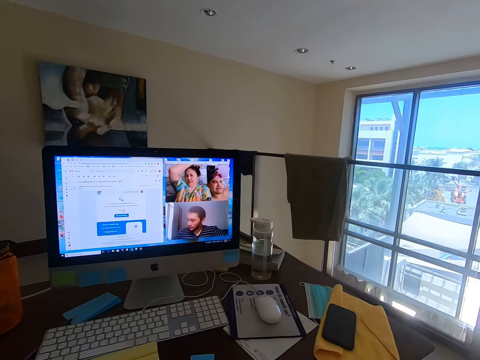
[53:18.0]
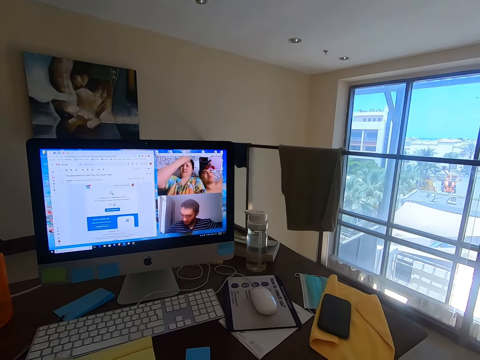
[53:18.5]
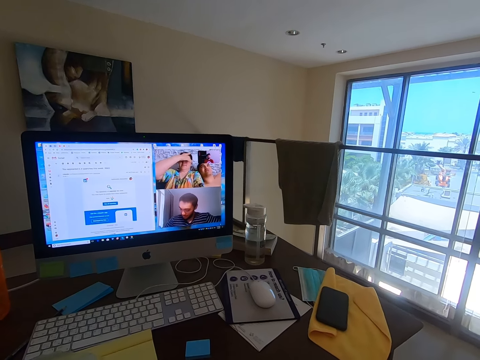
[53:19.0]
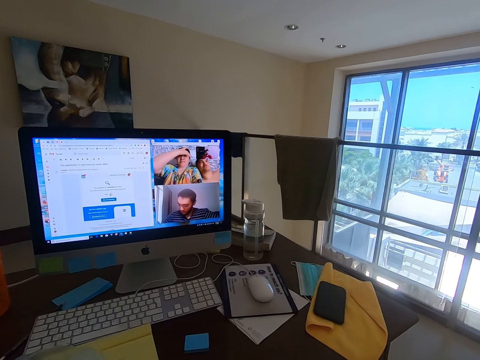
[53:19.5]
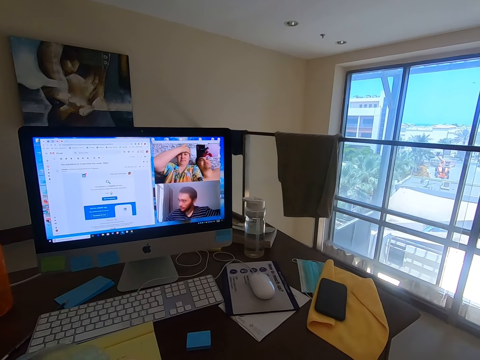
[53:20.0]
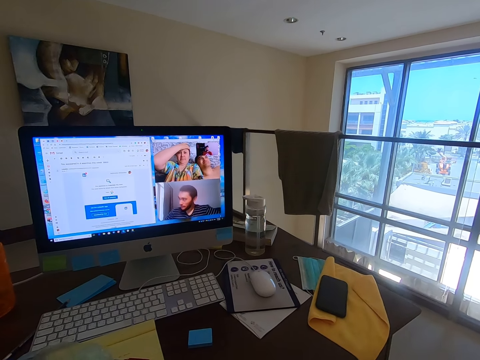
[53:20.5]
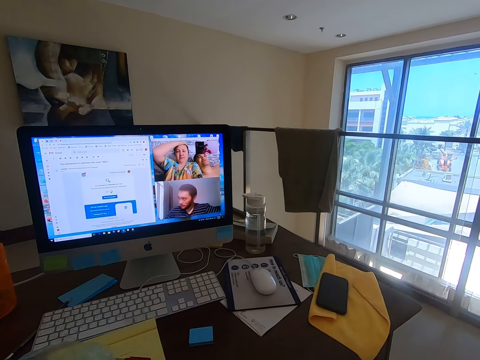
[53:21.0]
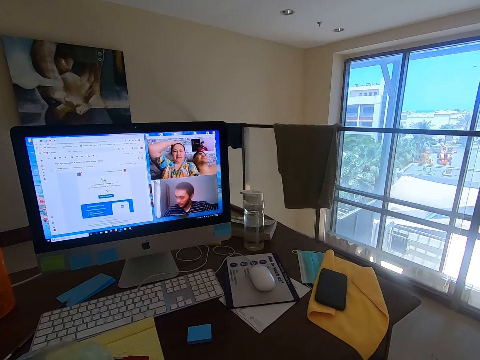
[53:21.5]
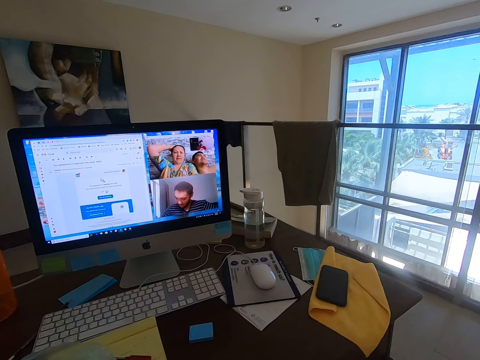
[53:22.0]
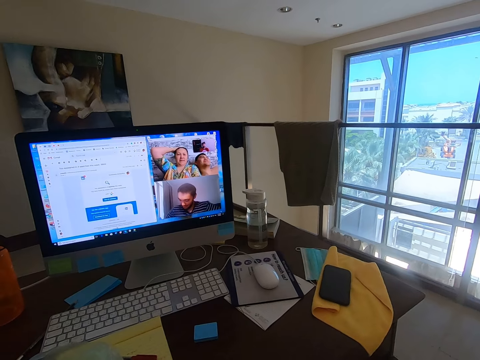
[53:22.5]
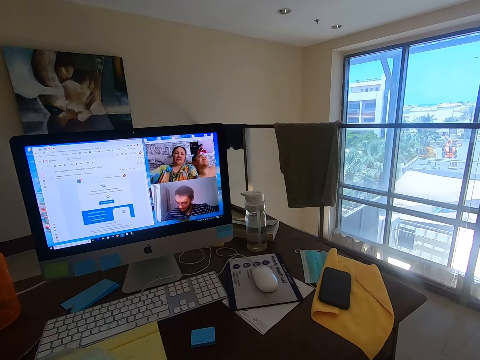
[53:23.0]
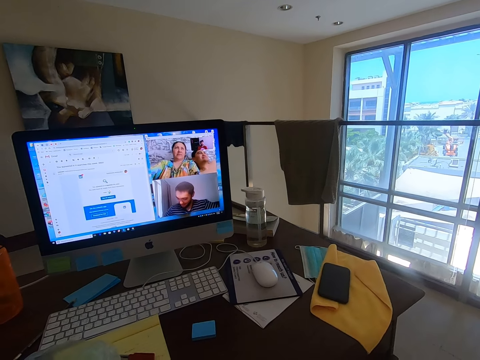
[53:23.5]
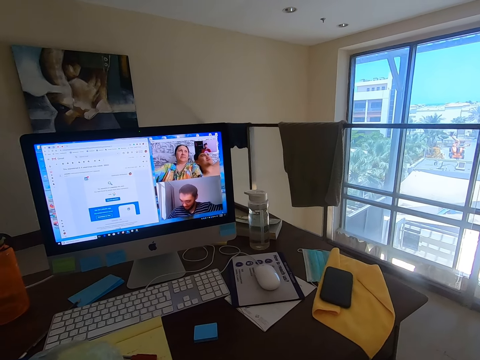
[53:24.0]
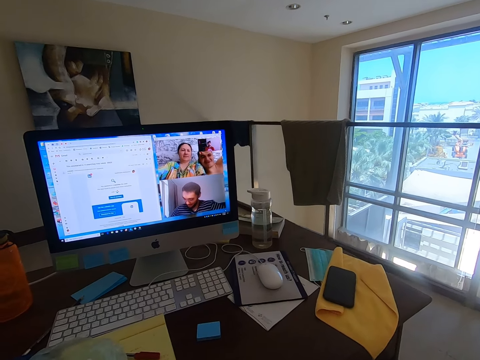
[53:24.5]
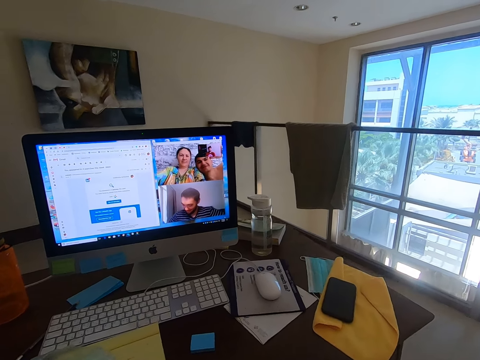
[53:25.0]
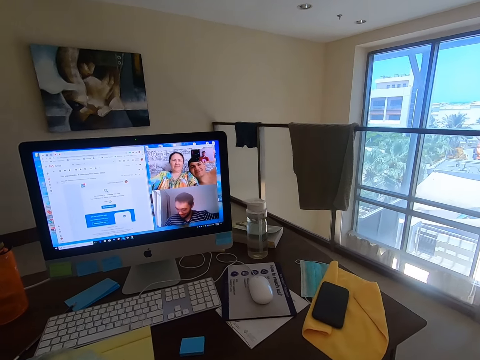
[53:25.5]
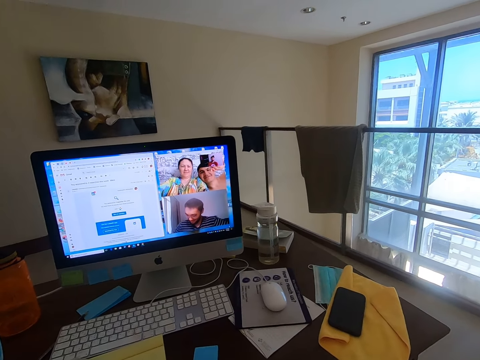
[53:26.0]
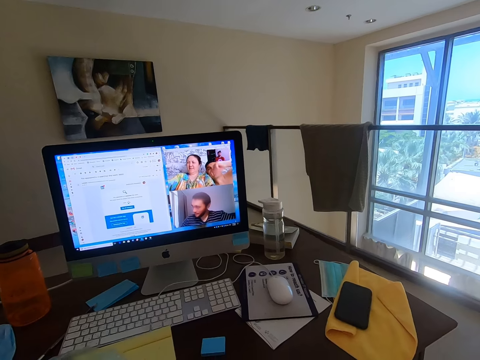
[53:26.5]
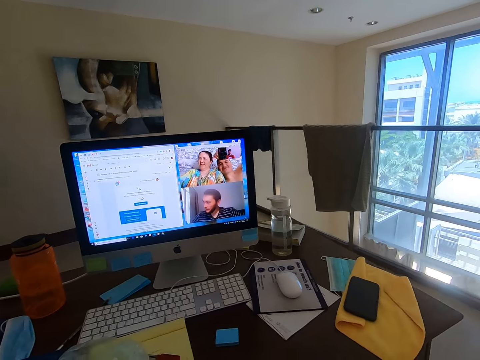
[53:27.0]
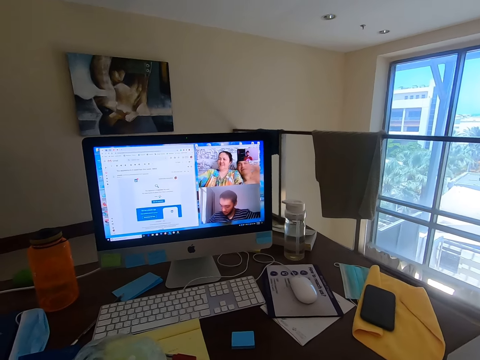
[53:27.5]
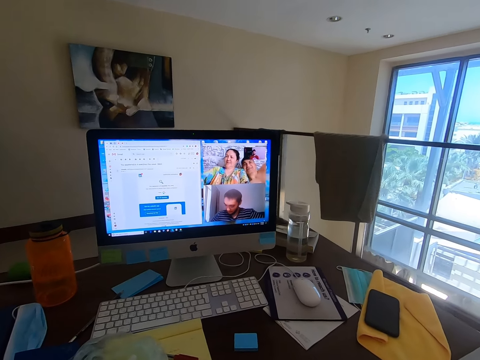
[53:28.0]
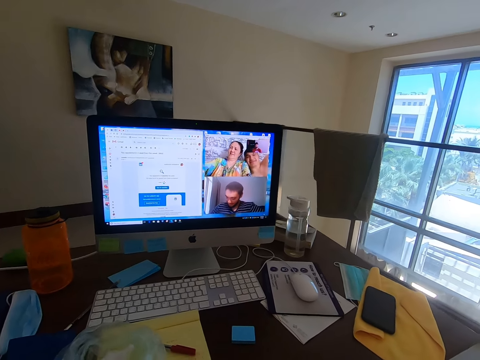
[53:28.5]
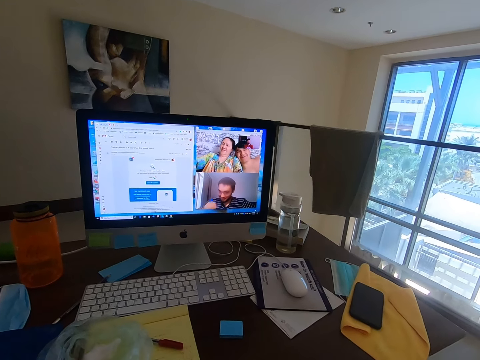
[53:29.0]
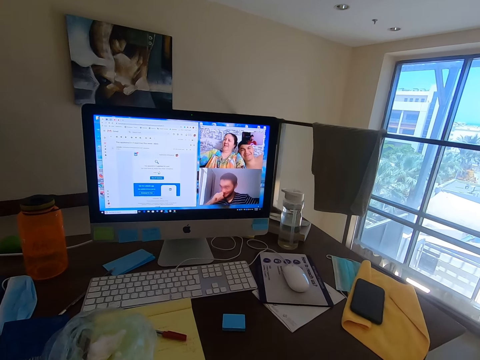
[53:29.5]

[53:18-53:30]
A man converses with the camera wearer.

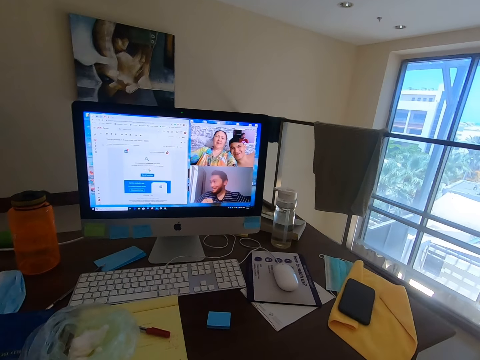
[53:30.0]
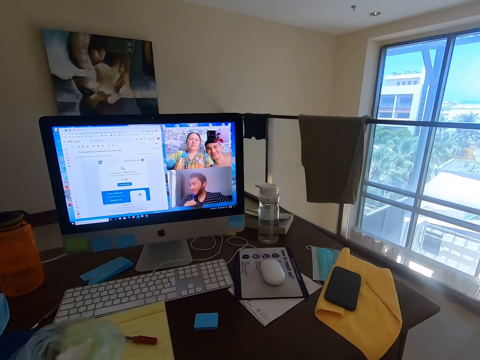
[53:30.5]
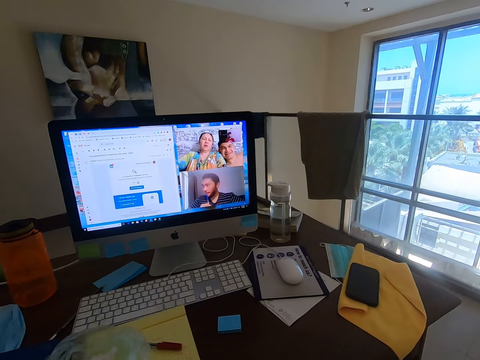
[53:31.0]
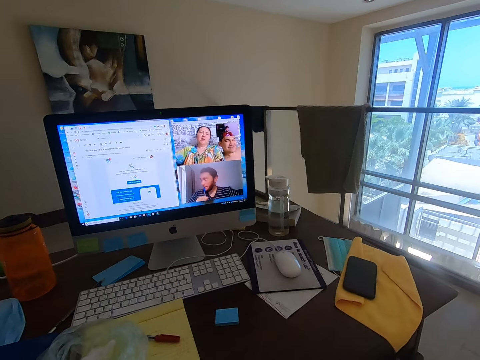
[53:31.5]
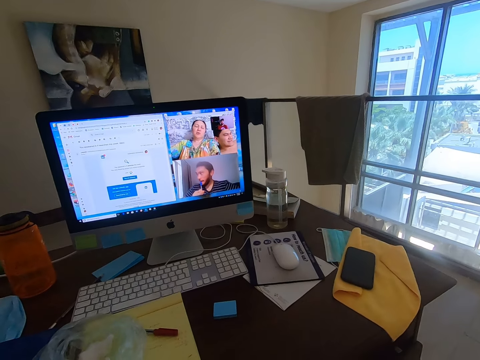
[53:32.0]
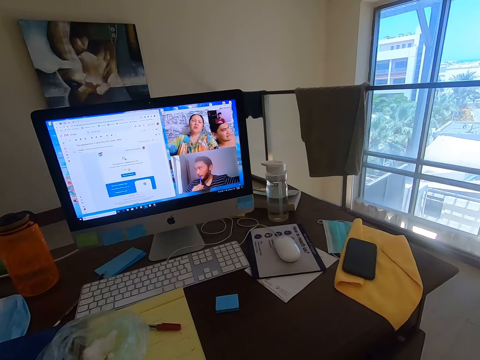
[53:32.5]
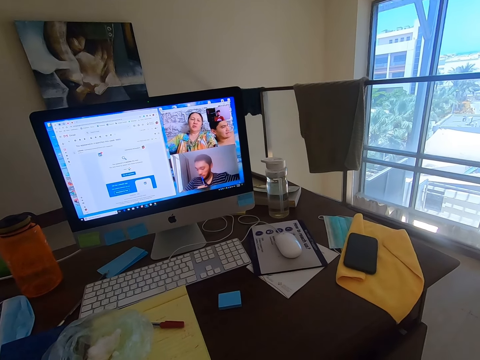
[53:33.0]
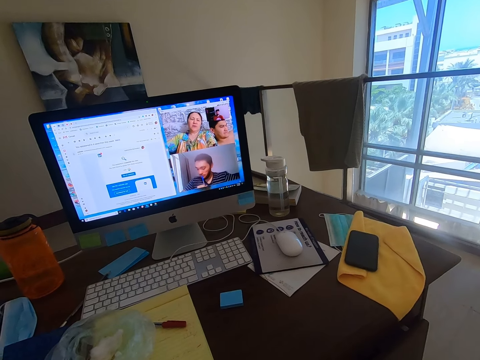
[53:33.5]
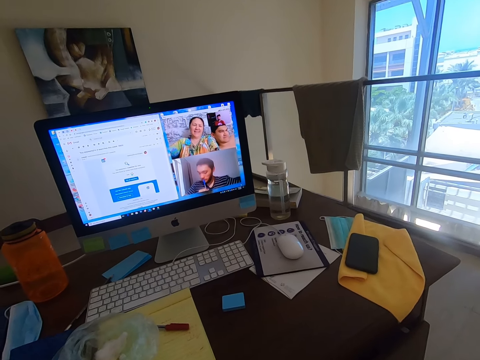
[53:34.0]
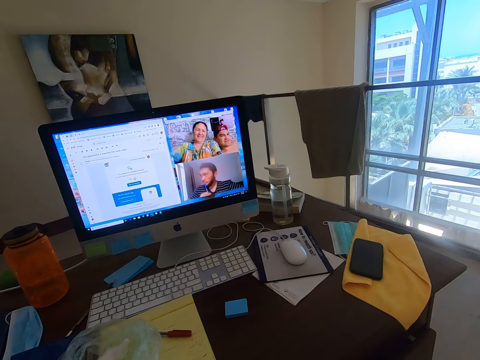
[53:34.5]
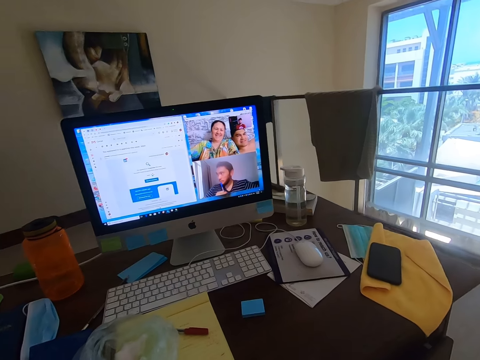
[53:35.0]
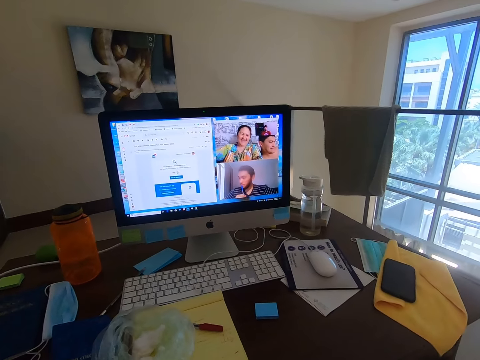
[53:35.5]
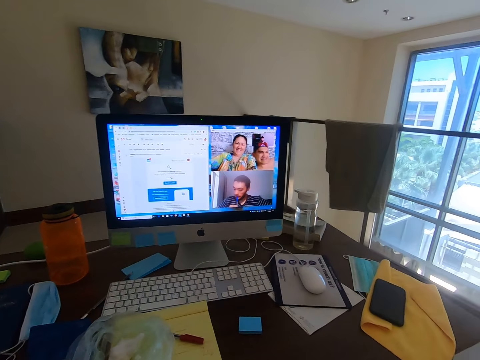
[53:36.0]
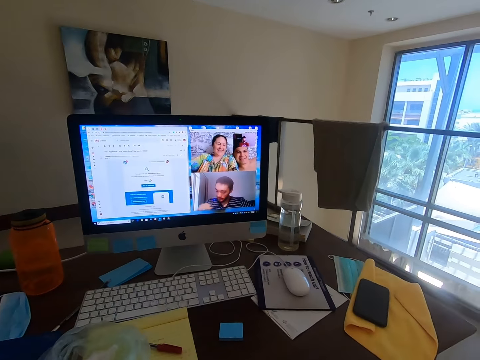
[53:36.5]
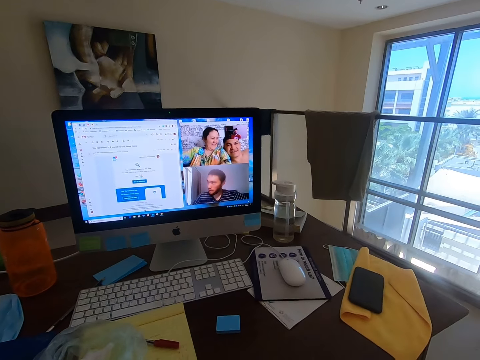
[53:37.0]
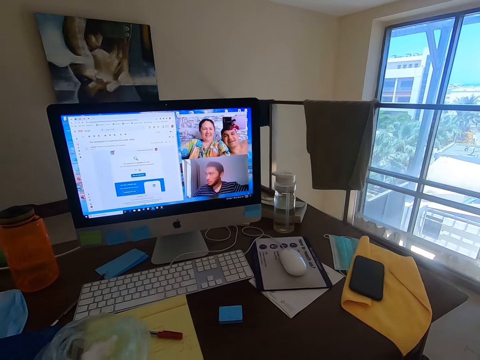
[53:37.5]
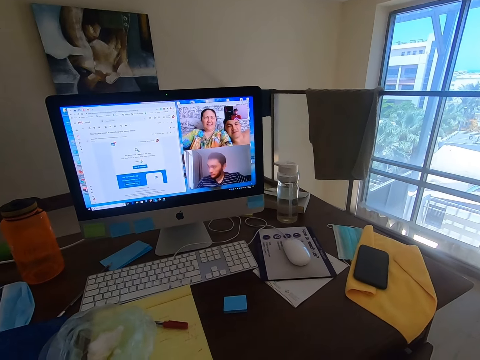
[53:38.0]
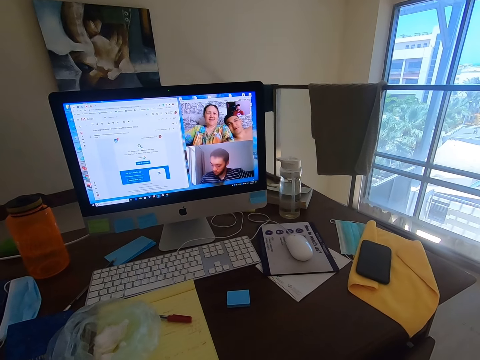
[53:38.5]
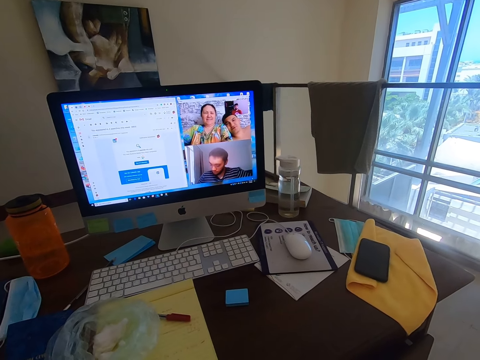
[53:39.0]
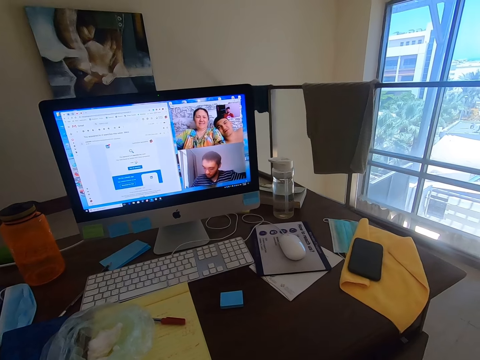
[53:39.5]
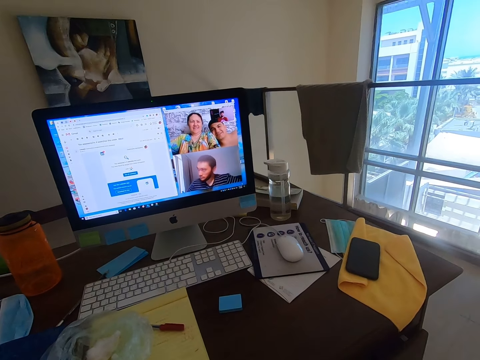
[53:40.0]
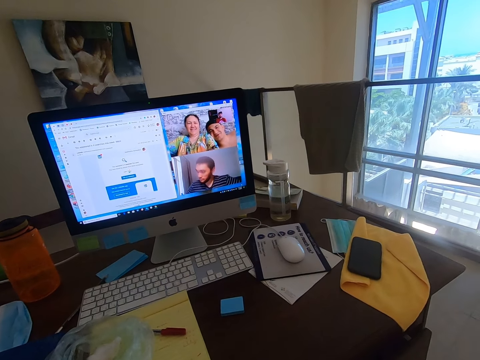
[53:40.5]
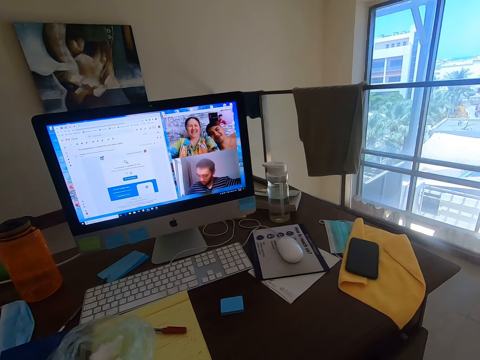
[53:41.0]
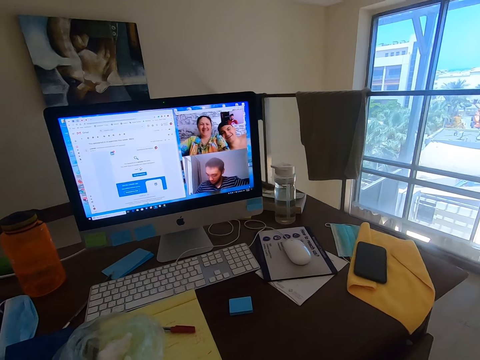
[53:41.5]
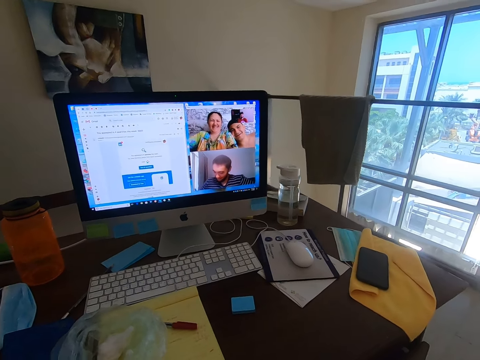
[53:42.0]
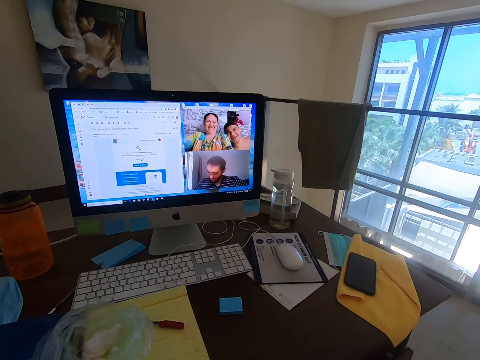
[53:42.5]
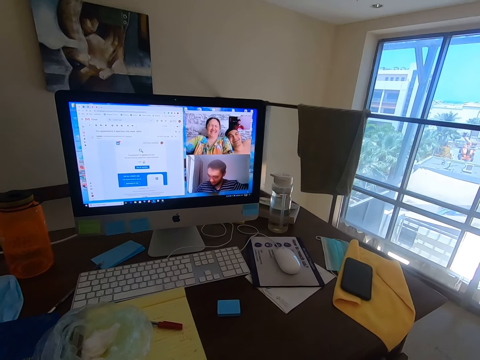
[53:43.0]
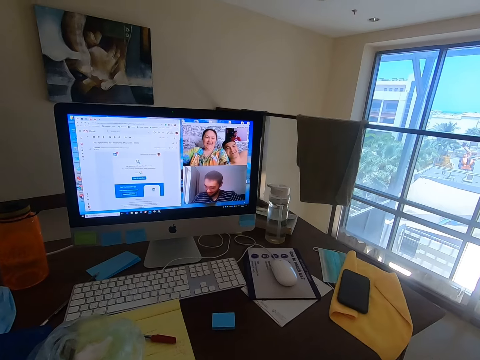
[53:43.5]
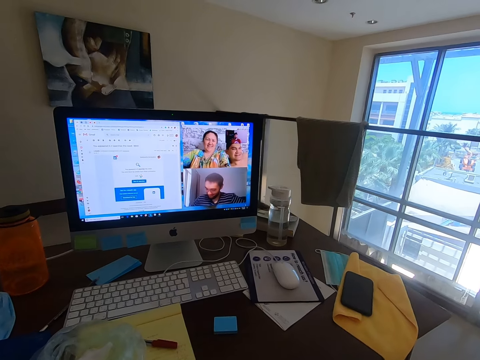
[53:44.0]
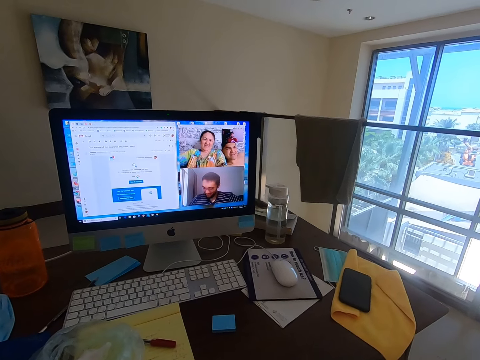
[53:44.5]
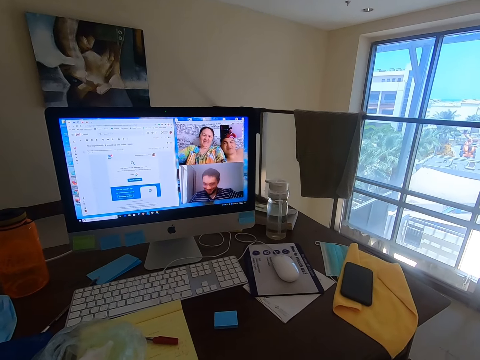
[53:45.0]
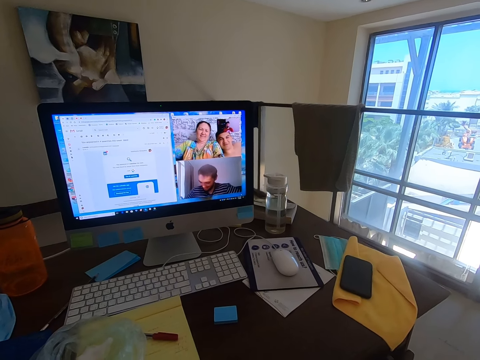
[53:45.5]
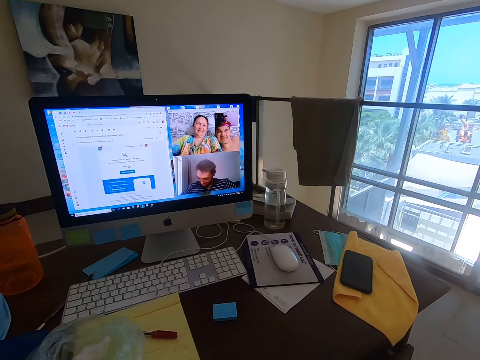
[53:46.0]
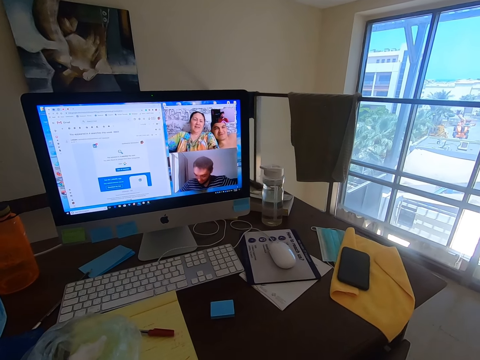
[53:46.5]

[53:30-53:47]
The camera wearer conversed with a man, another man and a woman. The woman converses with the camera wearer. The camera wearer conversed with the first man, the other man and the woman. The other man converses with the camera wearer.
